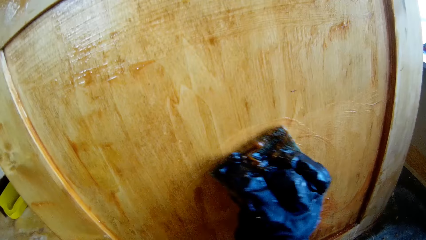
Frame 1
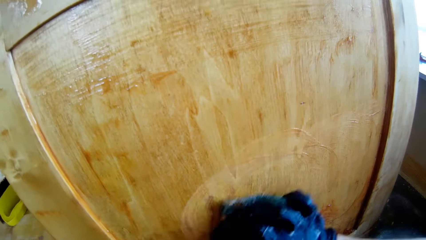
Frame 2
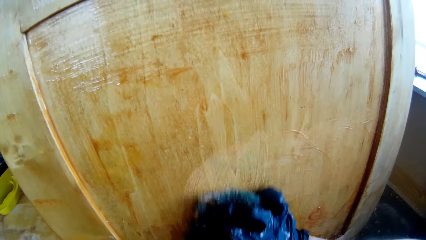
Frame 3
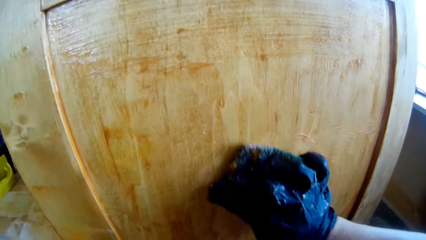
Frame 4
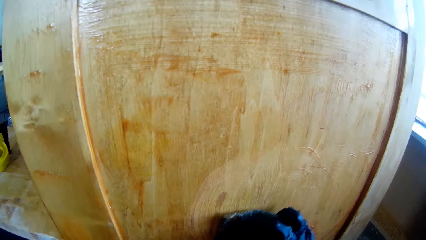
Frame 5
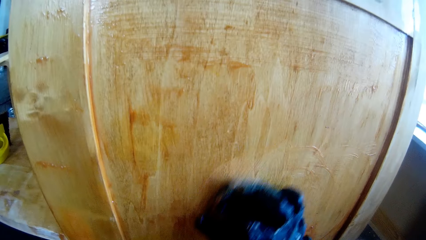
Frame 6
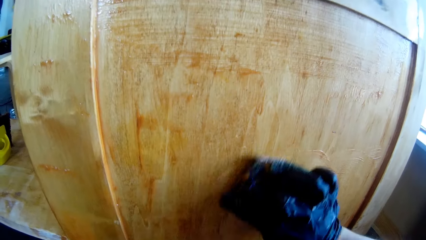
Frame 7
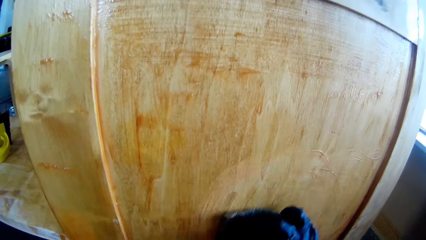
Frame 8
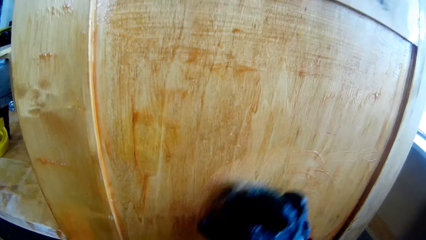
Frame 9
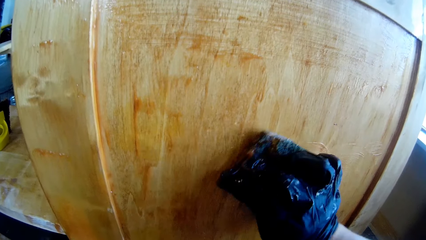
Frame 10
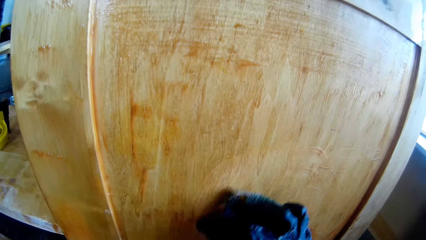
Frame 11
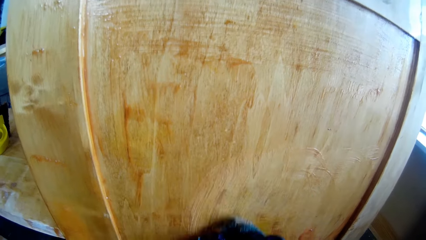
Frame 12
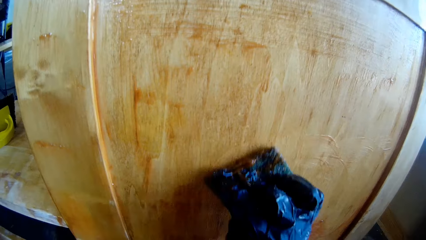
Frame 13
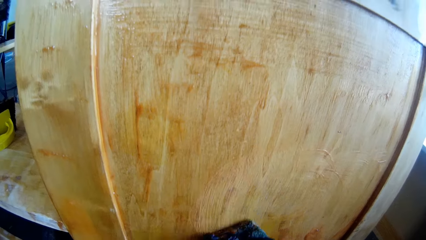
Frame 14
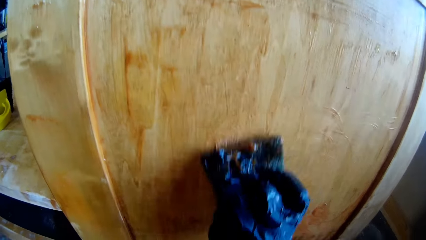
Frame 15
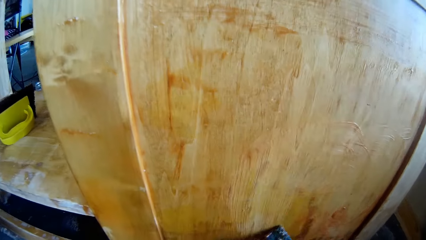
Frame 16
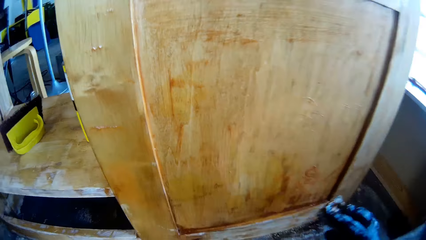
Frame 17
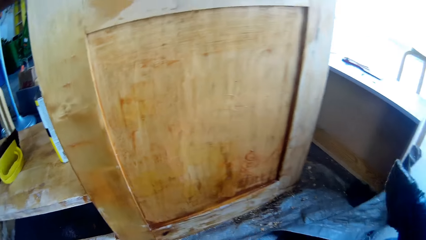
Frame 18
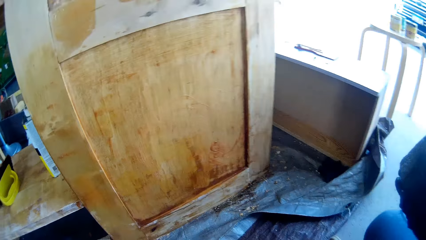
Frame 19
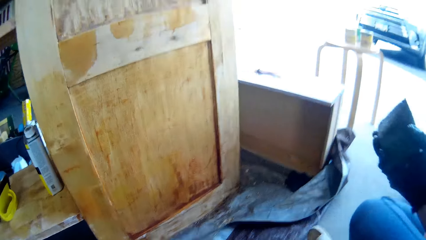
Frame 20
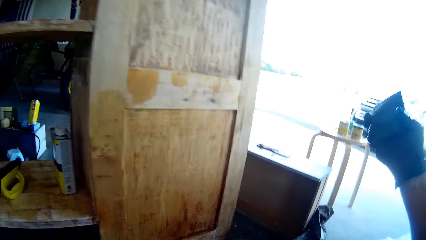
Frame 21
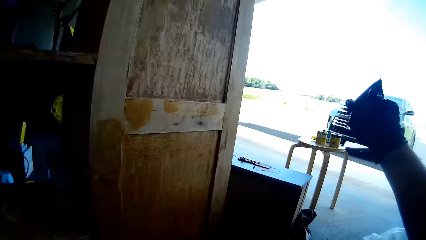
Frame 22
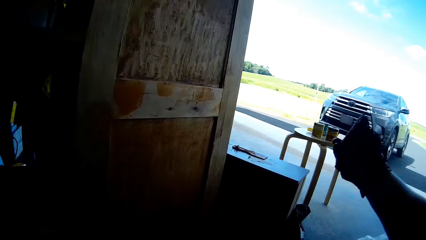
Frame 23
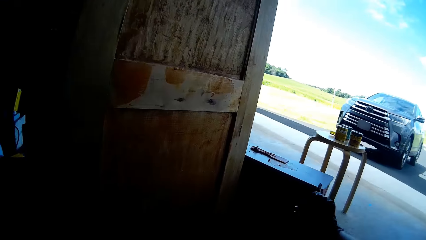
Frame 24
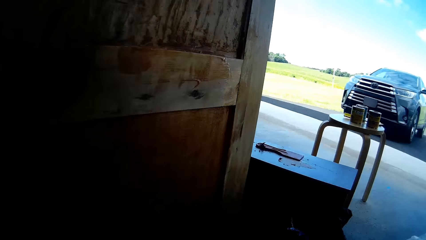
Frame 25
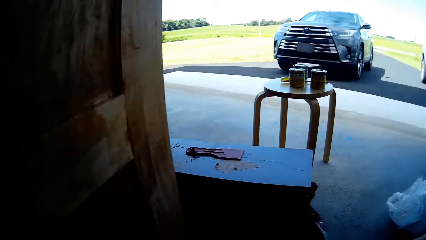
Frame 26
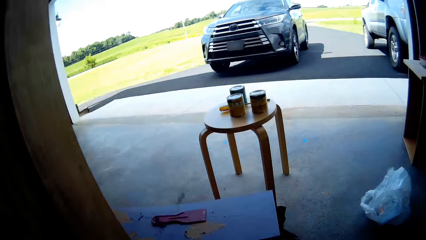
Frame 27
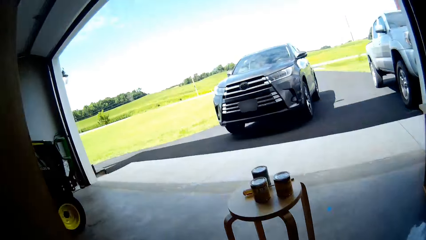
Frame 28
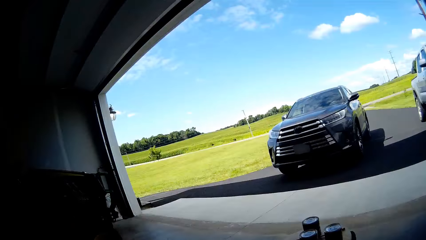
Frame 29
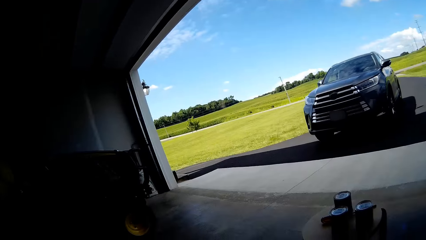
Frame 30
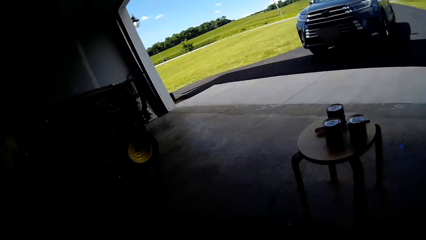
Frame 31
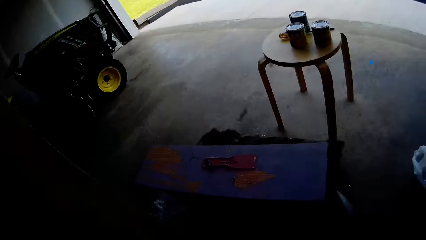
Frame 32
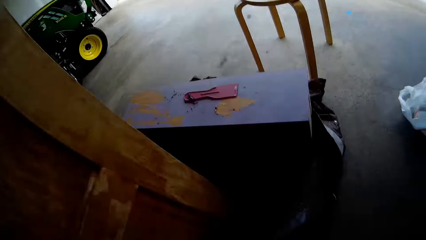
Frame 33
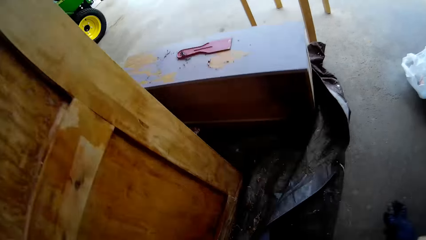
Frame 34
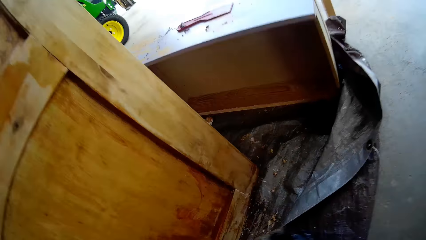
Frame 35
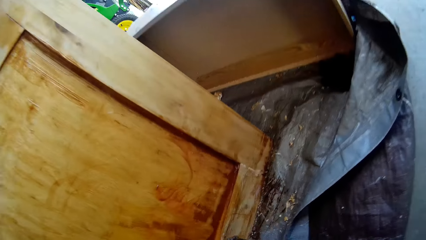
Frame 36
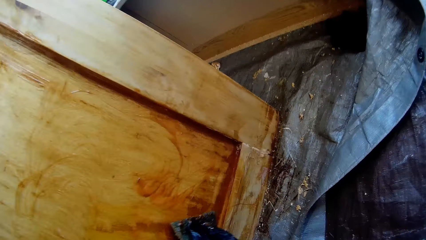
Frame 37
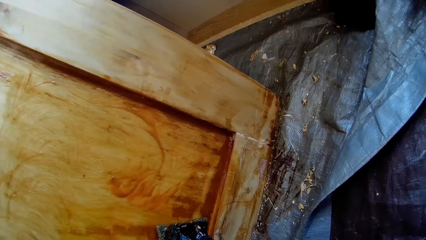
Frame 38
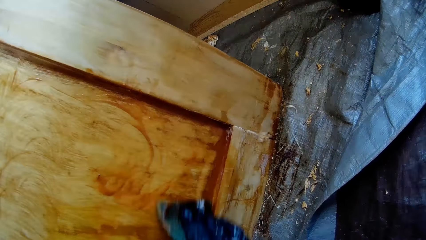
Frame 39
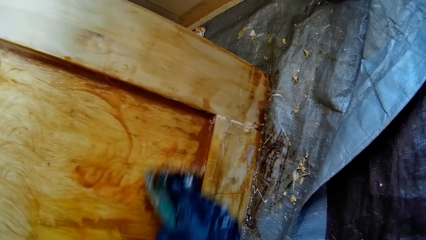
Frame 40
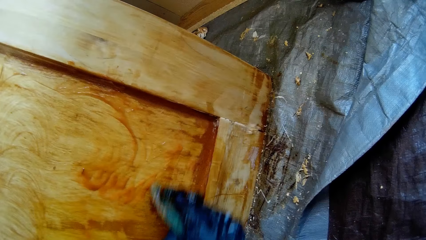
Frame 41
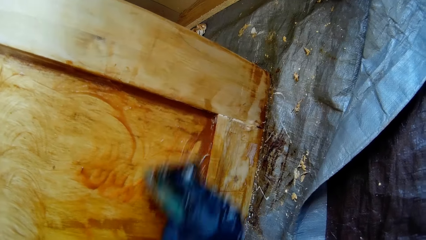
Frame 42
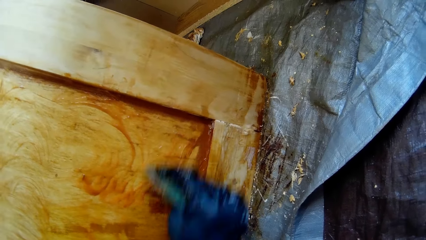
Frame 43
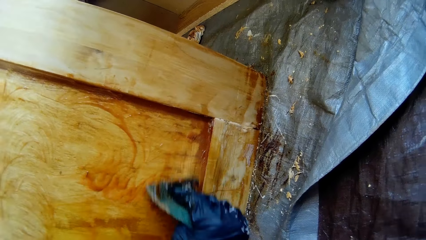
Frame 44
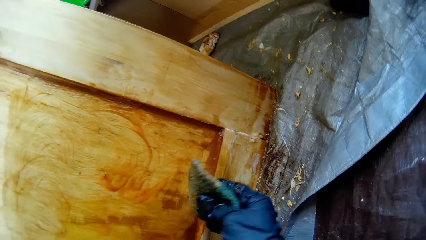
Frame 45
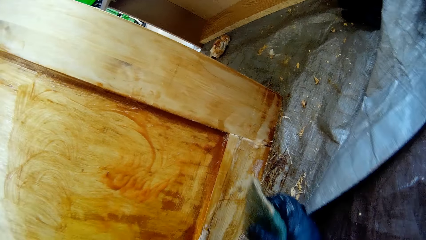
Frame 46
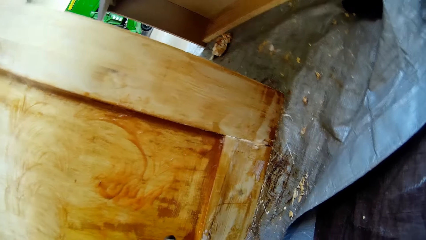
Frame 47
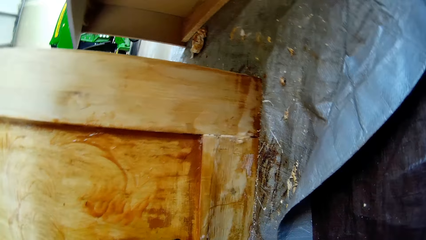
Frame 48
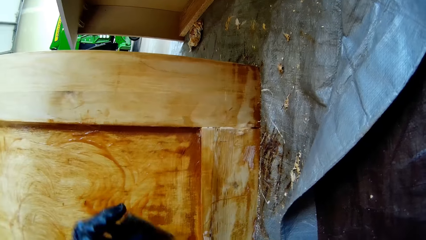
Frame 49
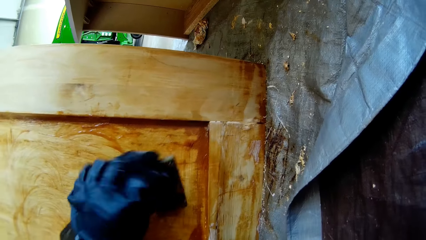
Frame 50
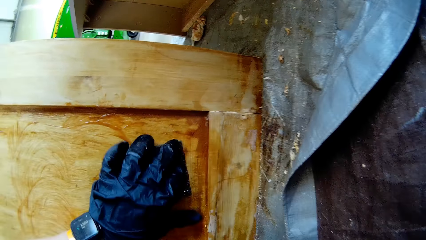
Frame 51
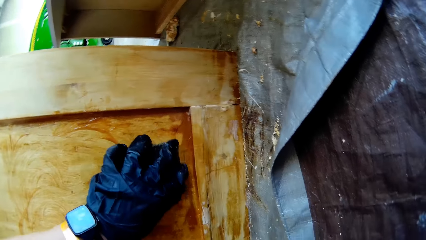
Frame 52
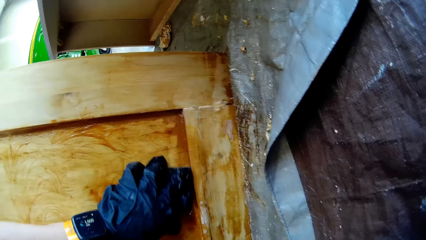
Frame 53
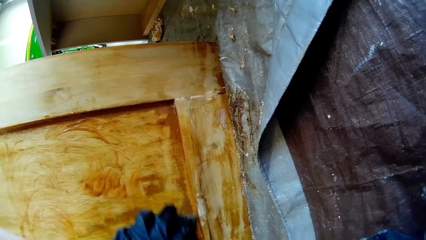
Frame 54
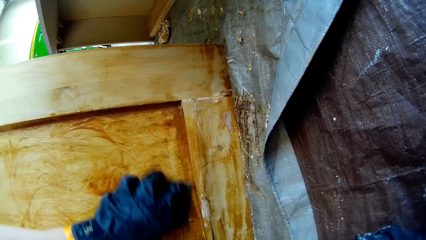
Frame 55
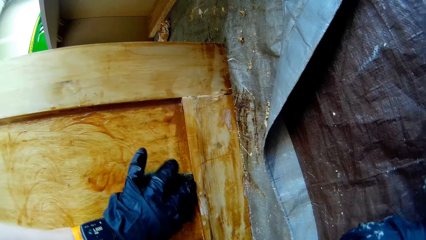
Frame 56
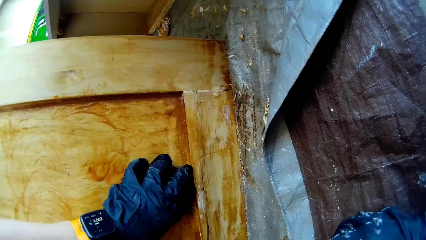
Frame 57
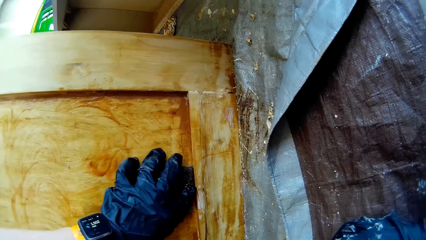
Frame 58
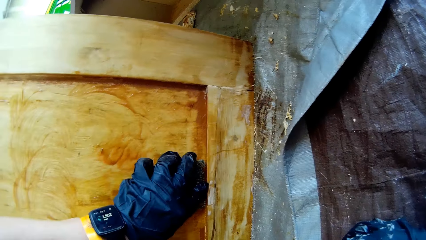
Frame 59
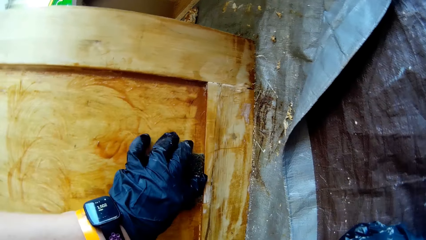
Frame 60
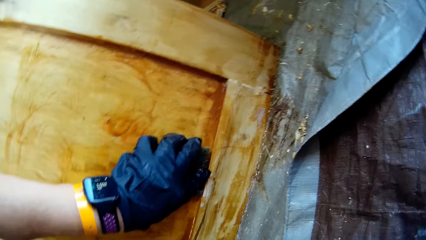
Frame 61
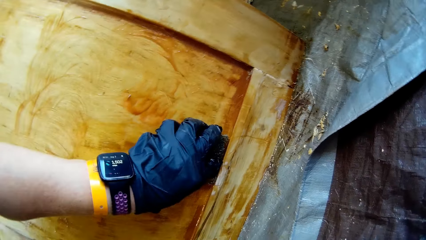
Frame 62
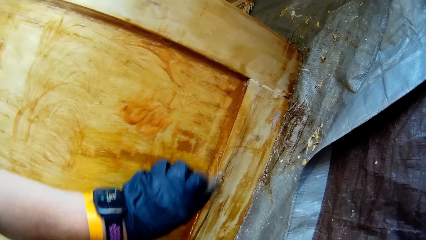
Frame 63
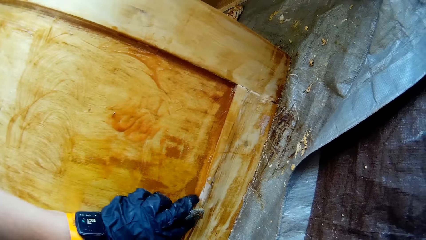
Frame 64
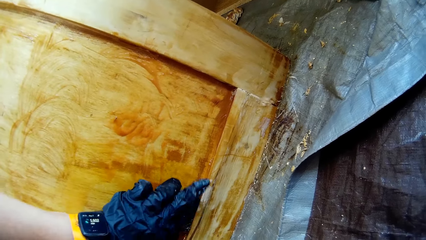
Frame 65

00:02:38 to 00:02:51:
The camera wearer lifts the right hand. They look around. They scrub the cabinet with a cleaning scrubber.

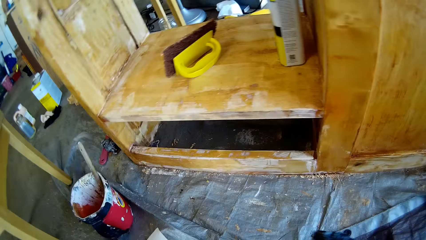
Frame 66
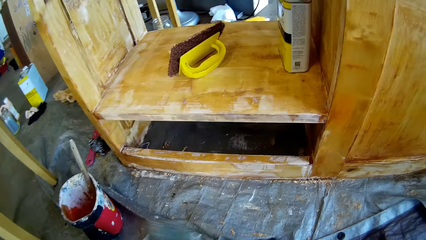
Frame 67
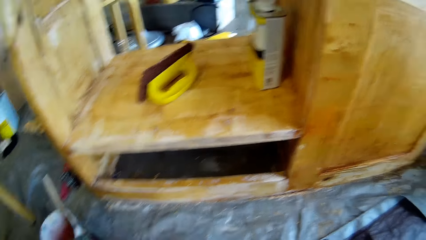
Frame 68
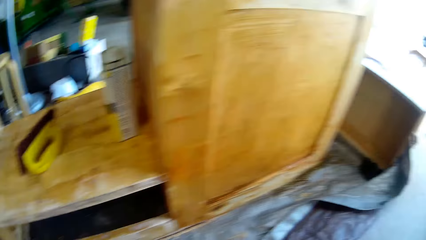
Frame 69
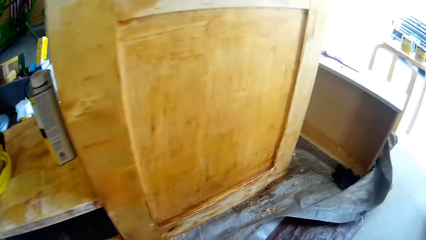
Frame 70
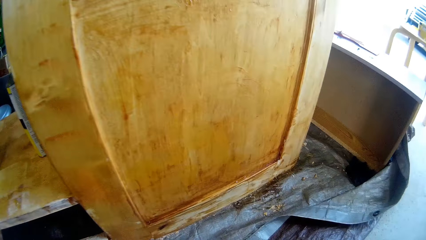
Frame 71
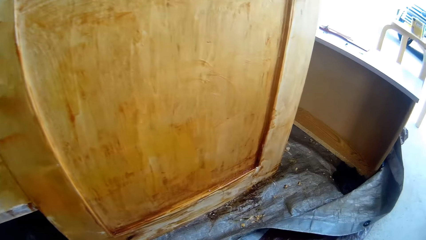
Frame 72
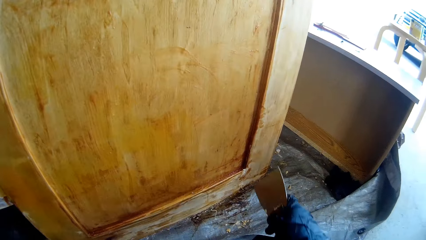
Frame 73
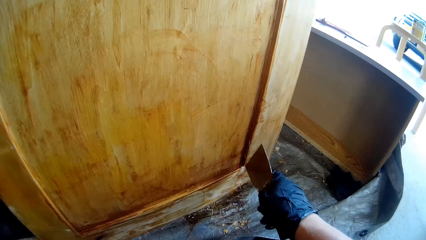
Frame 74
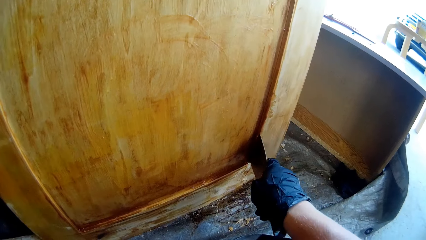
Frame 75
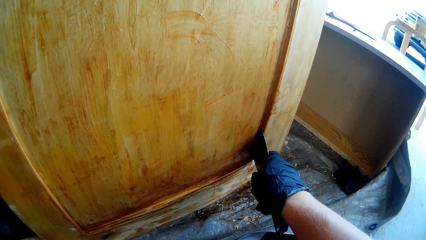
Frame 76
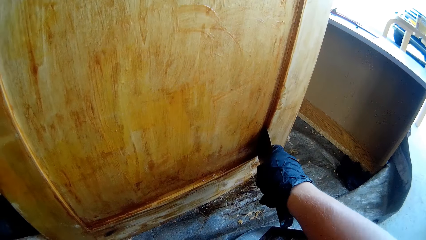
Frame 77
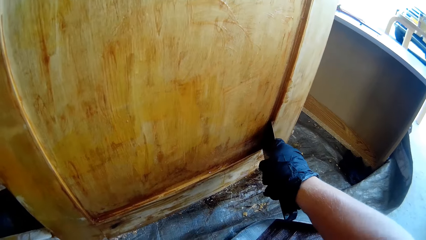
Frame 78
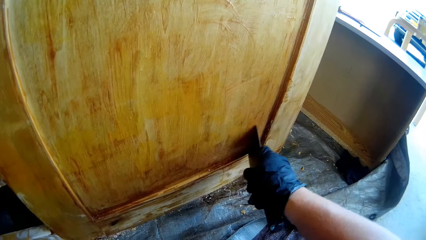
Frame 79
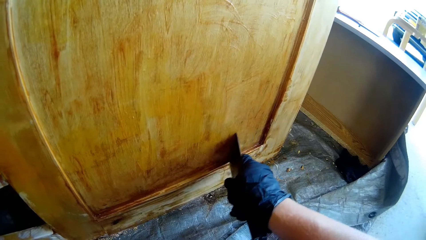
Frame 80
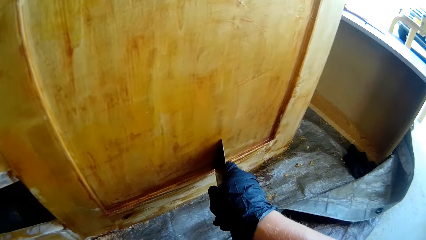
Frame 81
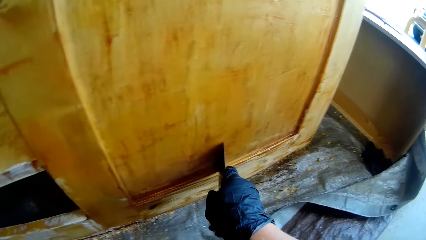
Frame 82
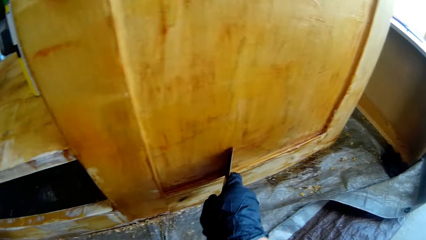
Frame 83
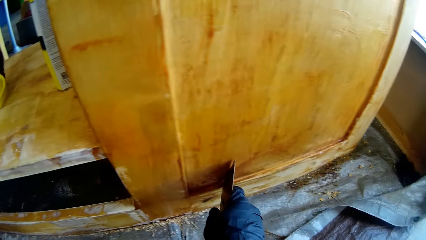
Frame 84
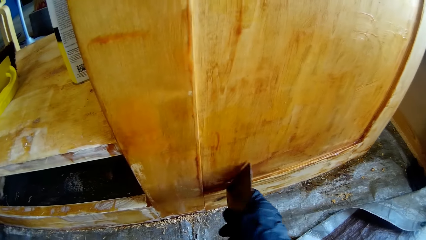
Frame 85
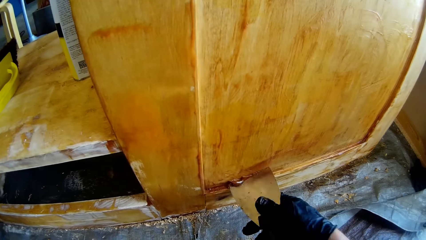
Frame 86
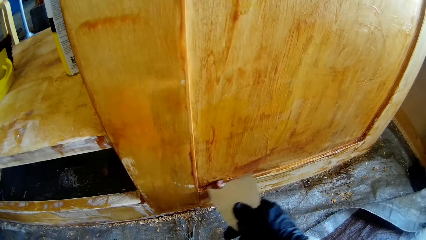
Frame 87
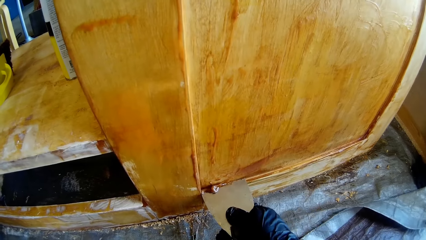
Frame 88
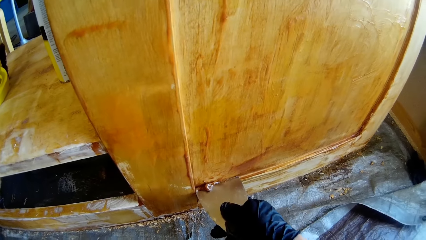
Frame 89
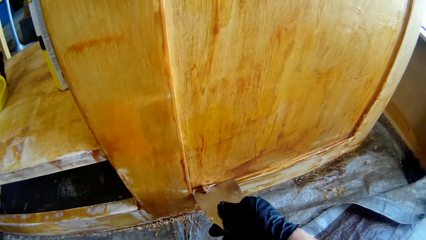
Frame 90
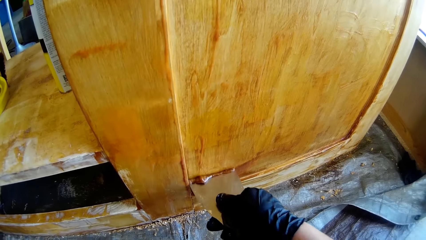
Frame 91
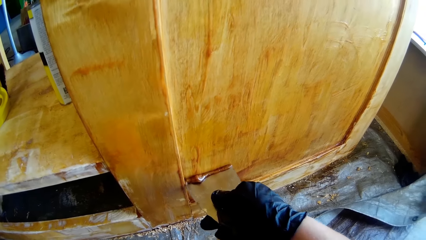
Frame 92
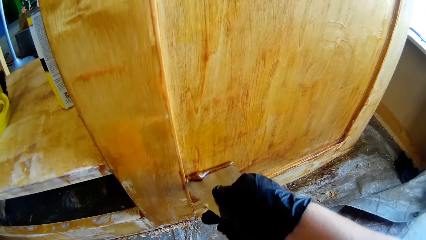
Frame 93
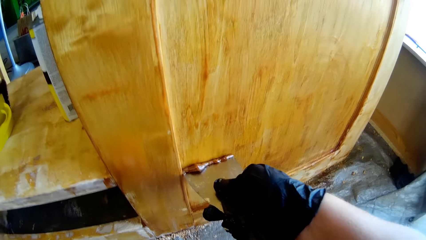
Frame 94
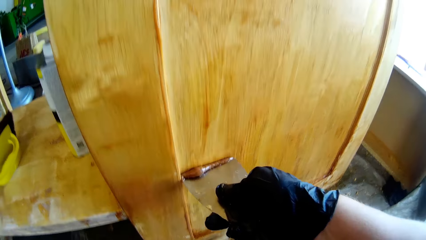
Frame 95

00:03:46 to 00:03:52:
The camera wearer scrubs the cupboard. They remove dirt with a scraper.
